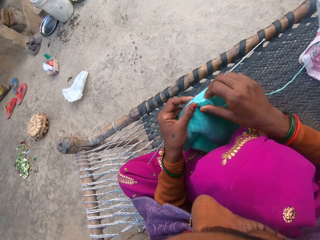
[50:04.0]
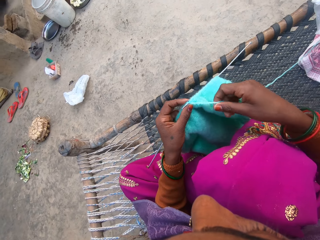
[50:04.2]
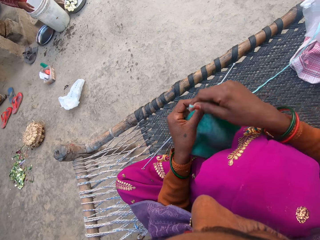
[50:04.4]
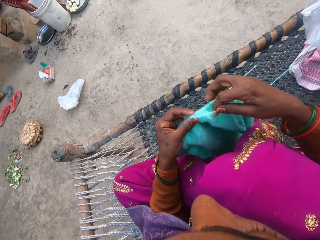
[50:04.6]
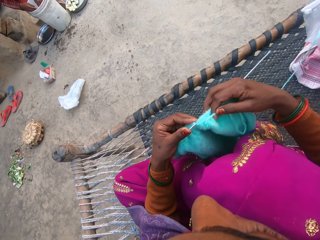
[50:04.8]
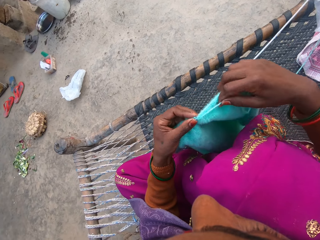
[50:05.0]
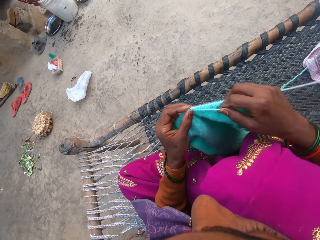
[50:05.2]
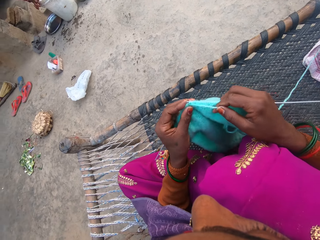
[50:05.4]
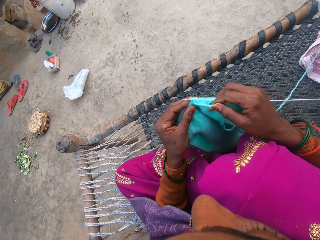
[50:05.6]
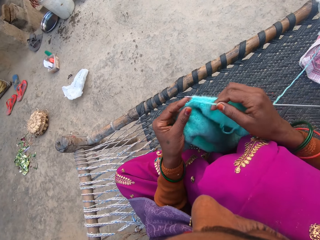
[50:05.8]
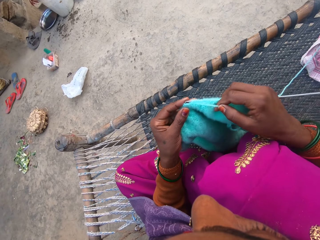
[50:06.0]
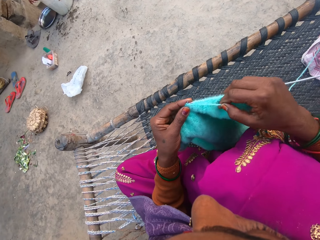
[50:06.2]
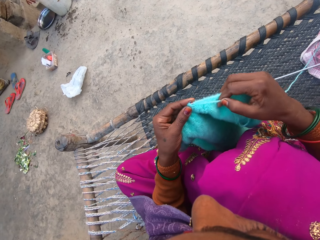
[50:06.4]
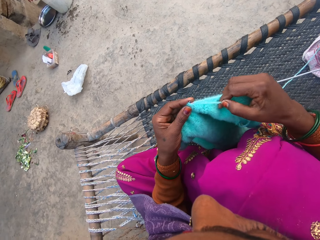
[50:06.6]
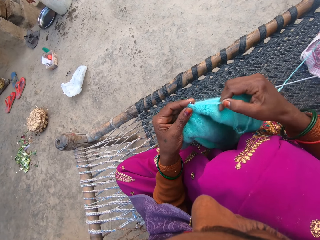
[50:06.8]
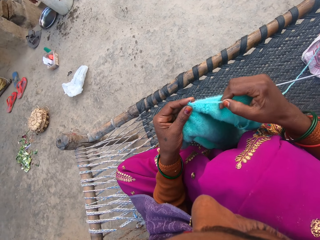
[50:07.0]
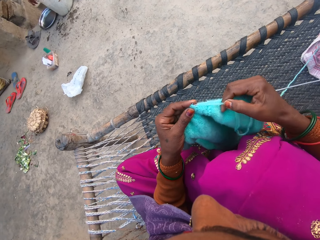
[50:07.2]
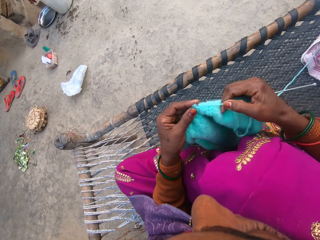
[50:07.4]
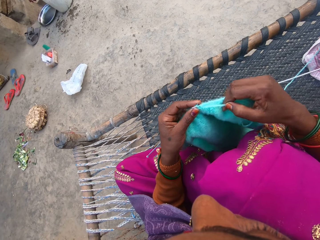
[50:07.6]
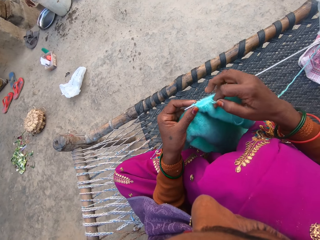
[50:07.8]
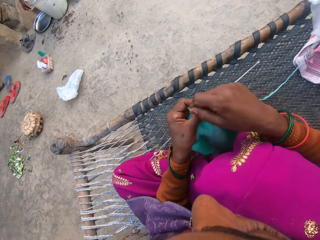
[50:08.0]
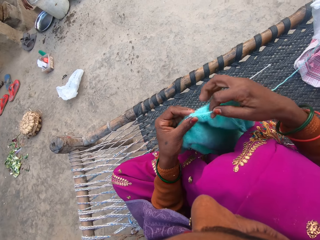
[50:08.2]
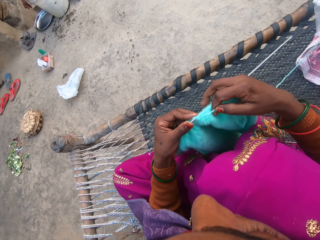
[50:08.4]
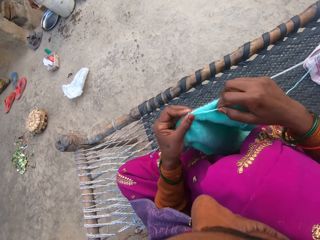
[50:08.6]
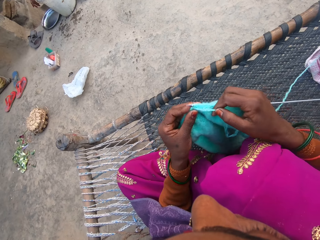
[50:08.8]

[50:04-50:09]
The camera wearer knits a fabric with the knitting needles.

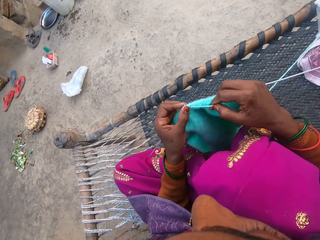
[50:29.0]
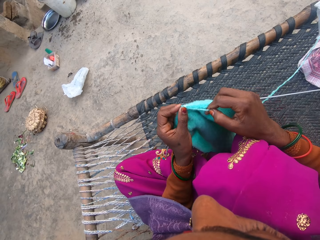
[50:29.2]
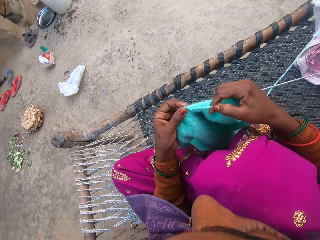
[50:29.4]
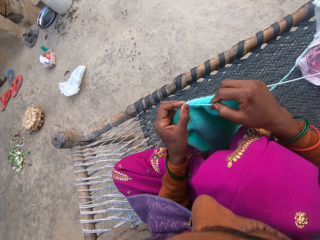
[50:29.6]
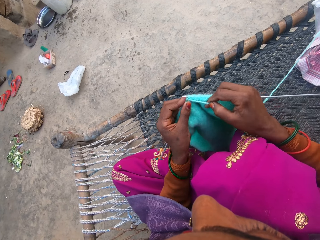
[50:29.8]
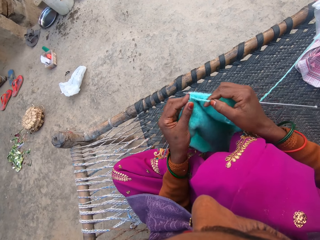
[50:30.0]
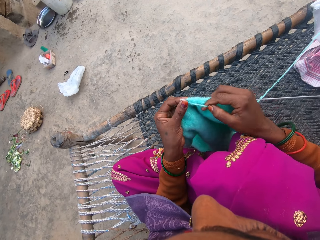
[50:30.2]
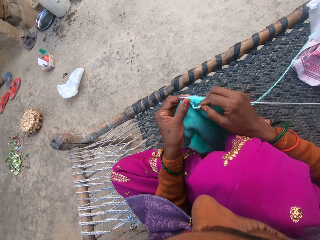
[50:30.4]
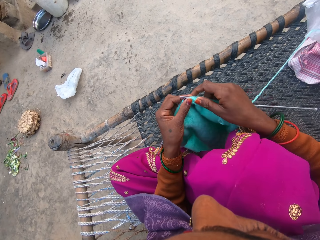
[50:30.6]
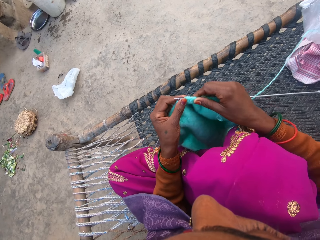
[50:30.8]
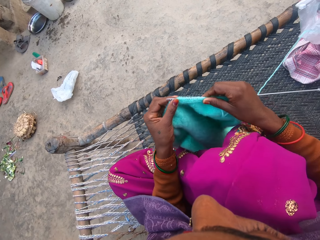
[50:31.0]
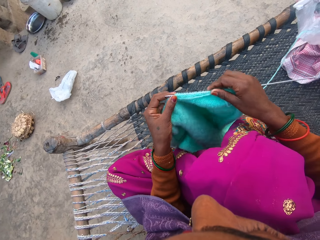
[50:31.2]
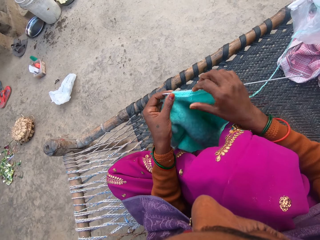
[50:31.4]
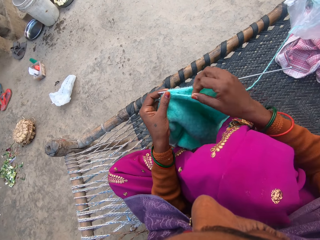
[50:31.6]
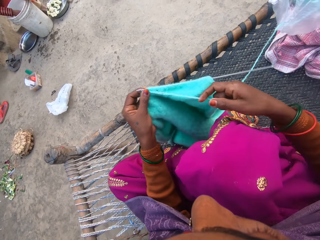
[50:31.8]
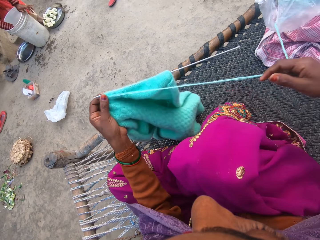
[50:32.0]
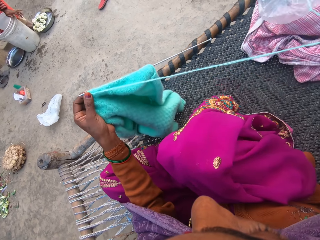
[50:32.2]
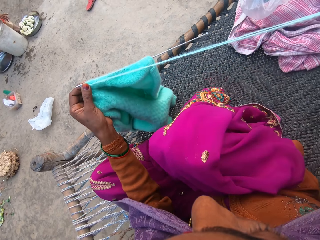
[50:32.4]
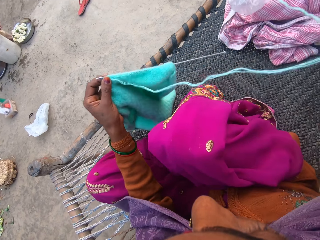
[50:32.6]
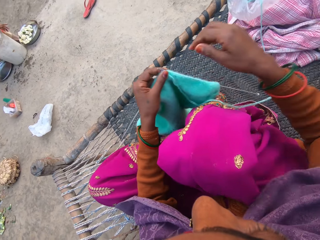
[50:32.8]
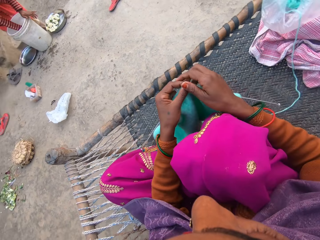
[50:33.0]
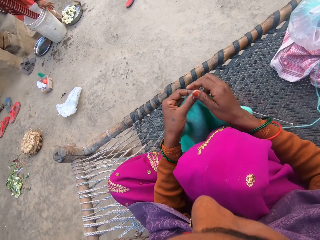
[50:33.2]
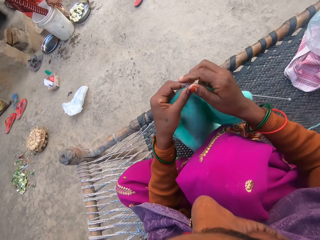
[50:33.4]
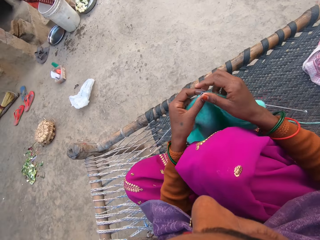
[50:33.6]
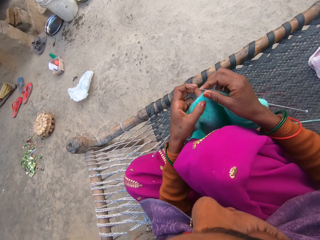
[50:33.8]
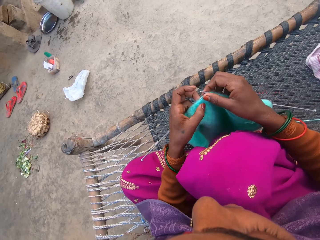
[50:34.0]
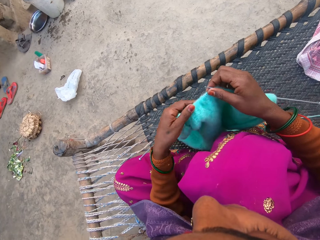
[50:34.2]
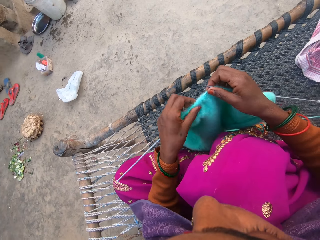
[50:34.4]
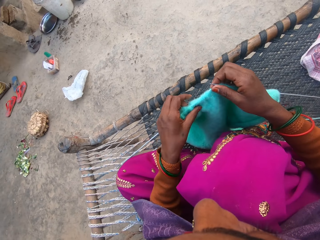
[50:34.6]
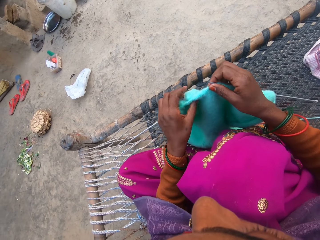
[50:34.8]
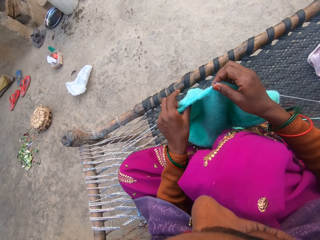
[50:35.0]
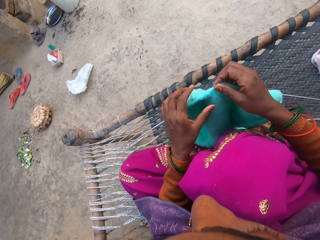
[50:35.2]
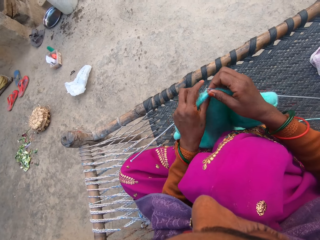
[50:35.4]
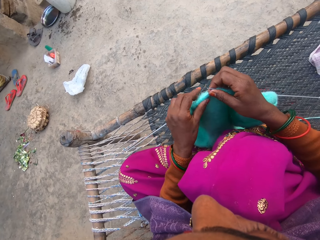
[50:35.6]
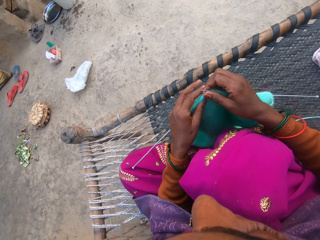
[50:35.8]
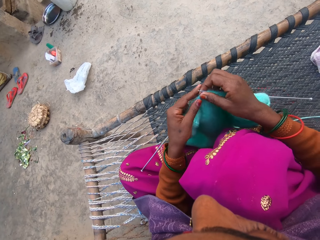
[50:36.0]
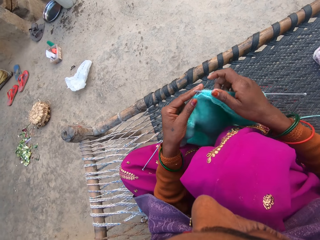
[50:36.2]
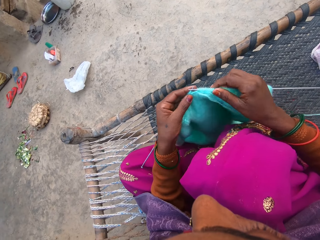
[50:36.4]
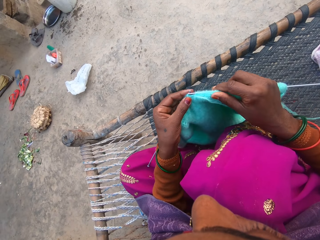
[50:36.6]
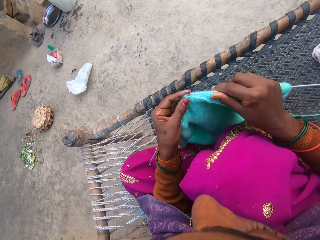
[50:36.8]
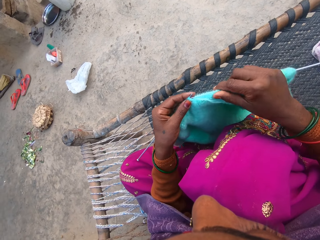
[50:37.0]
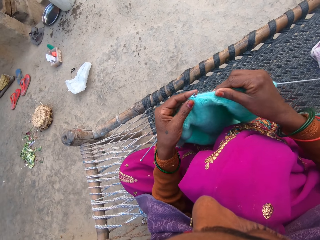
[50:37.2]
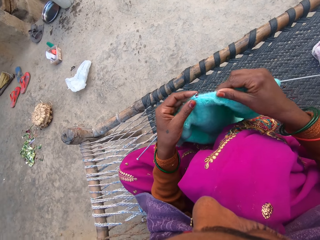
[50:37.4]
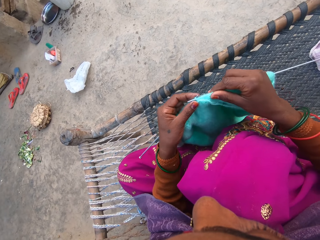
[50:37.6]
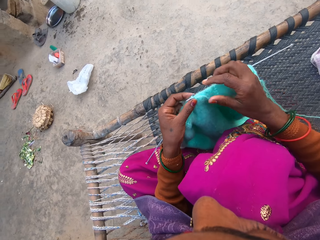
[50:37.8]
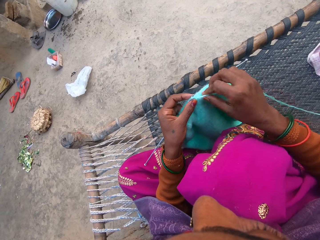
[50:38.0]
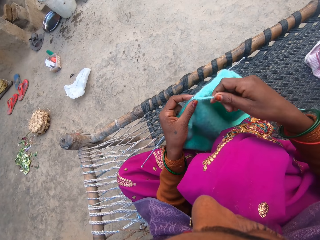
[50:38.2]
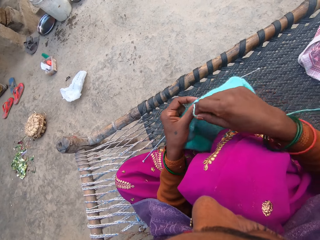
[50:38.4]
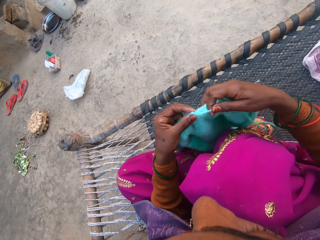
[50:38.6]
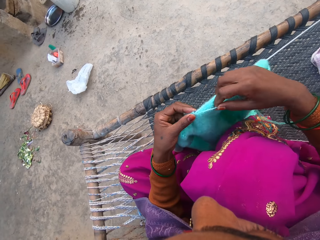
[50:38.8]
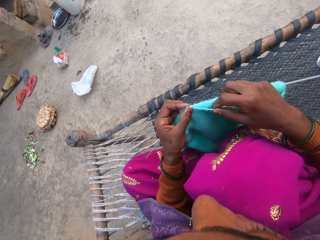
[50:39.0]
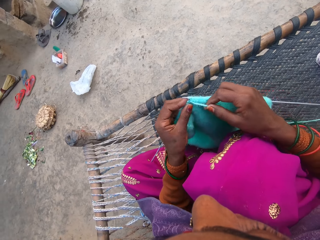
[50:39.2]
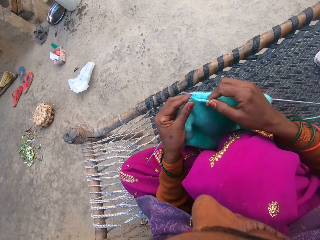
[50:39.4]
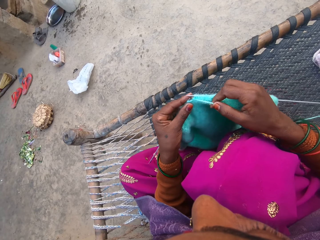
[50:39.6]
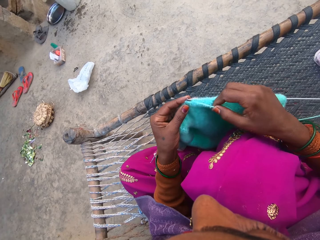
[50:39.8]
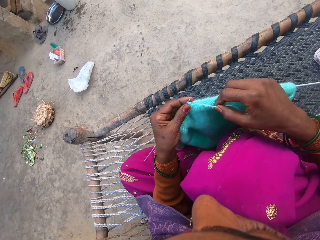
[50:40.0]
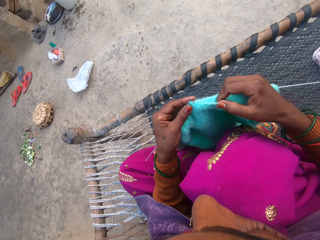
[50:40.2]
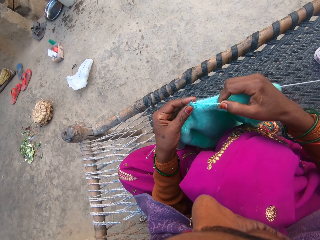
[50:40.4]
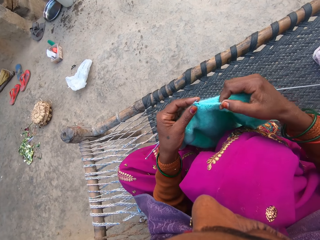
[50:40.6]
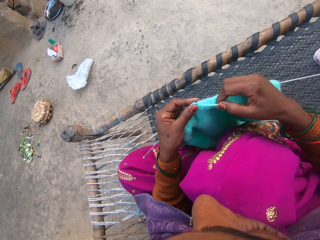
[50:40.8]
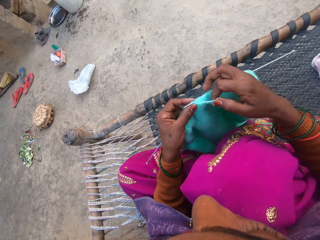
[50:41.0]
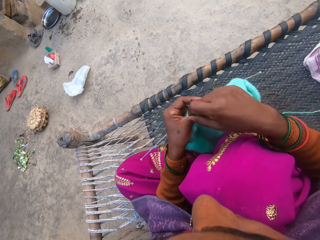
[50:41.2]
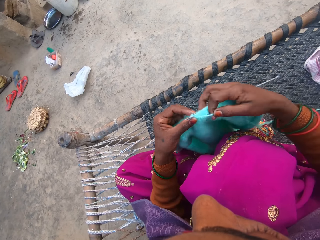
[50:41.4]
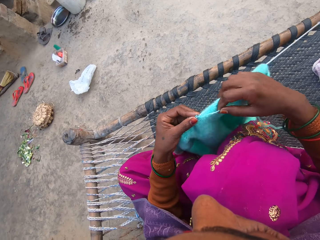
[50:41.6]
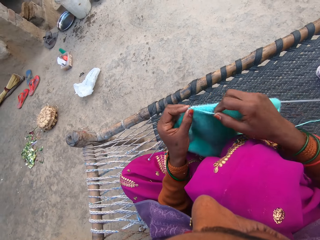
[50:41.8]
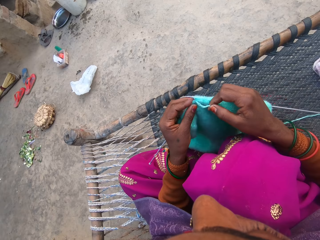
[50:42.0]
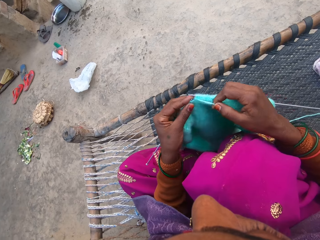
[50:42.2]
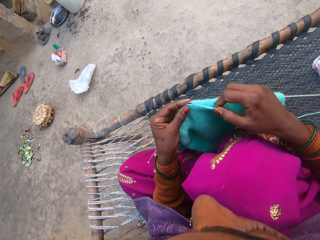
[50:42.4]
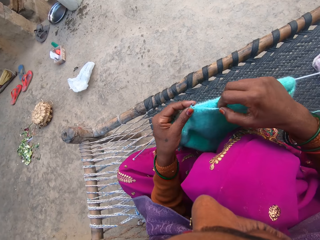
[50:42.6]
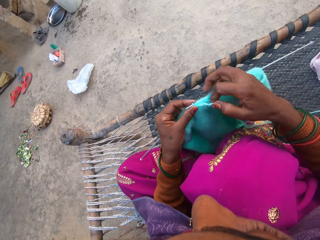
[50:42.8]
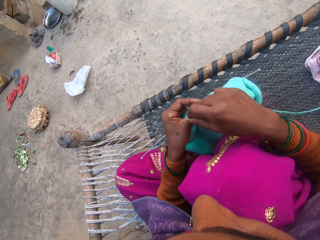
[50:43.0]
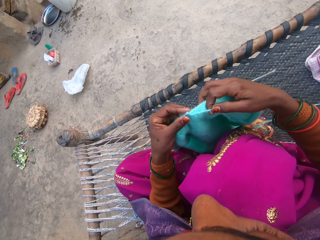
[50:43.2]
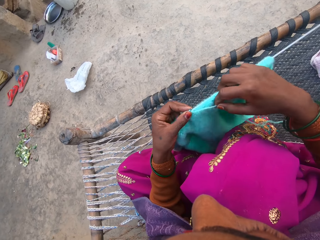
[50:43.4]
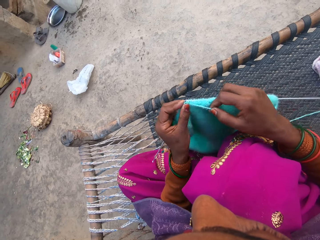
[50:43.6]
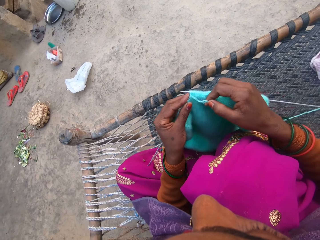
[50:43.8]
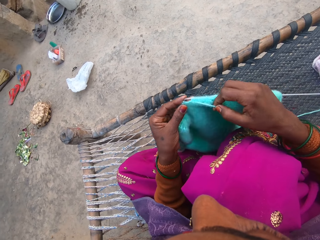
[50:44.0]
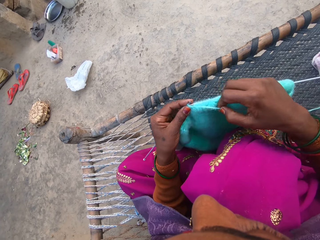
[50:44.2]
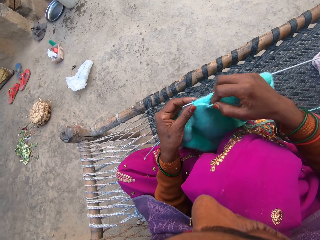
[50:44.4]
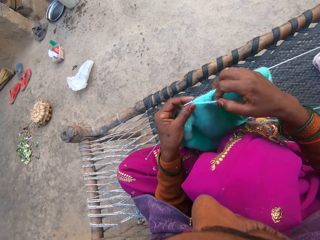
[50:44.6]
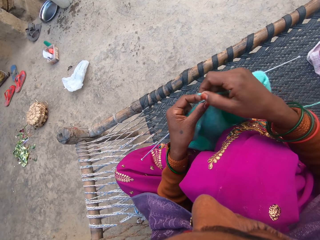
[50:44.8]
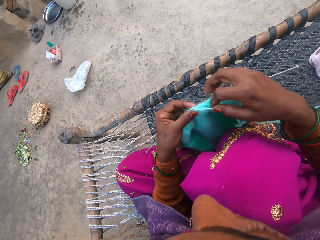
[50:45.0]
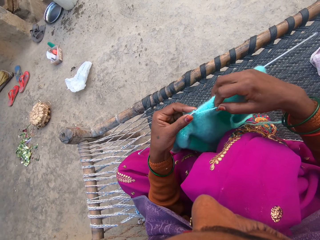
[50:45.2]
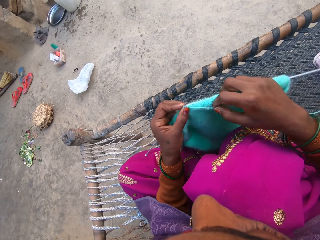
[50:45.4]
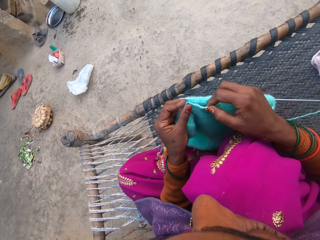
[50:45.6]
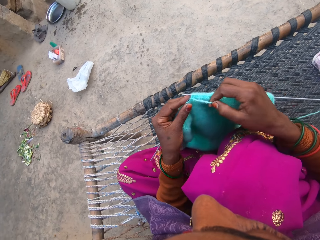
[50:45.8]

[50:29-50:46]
The camera wearer pulls a fabric. They pull out more yarn from the ball of yarn. They adjust the sweater on the needle. They twist the fabric. They knit the sweater with the pair of needles and the yarn.
